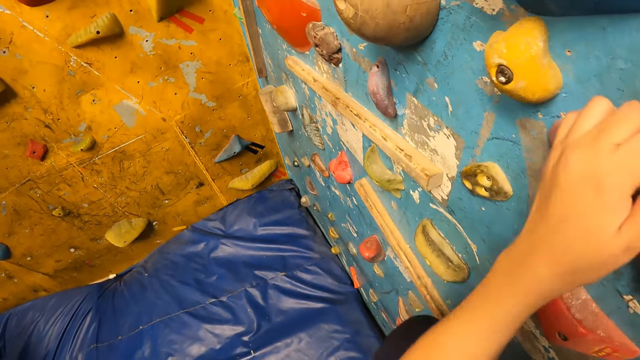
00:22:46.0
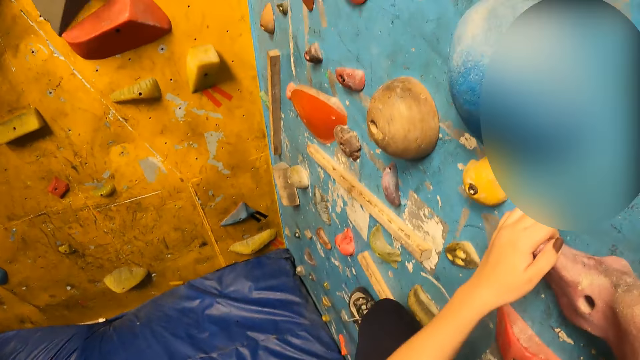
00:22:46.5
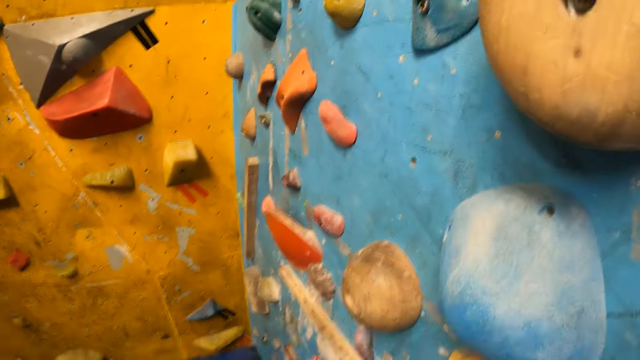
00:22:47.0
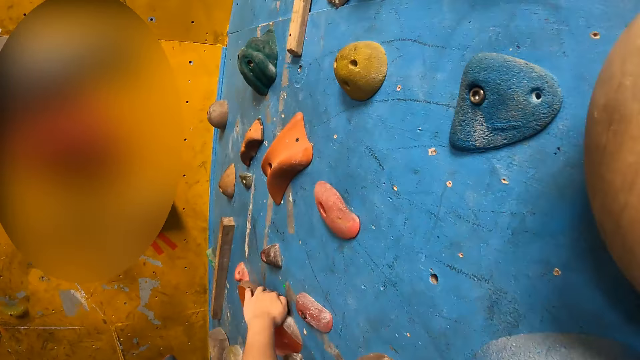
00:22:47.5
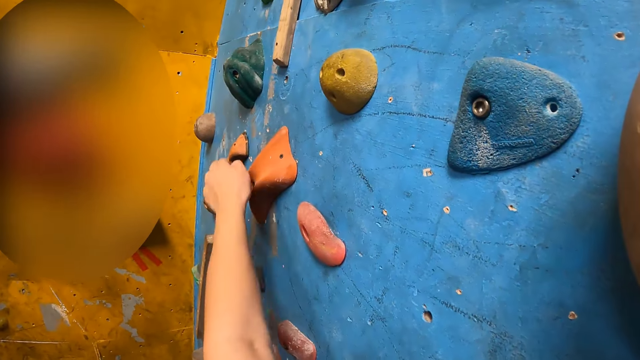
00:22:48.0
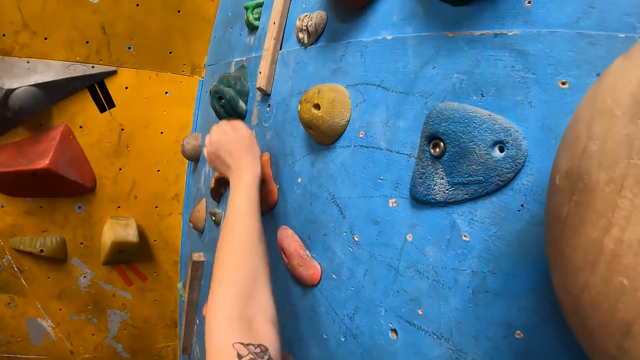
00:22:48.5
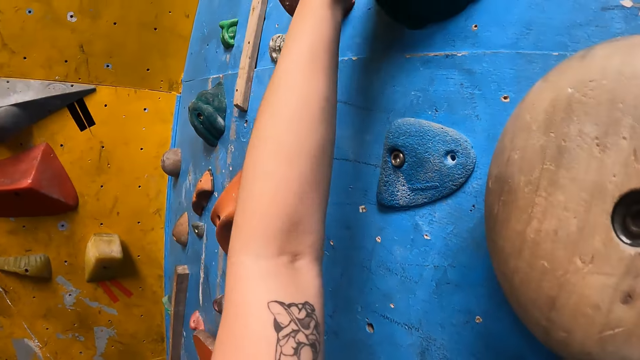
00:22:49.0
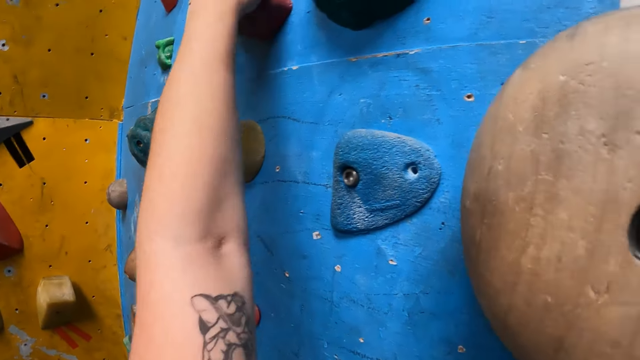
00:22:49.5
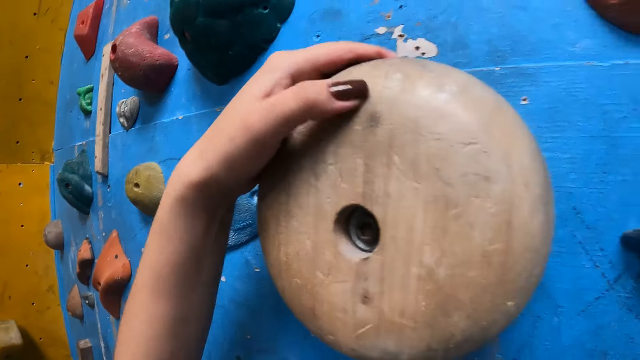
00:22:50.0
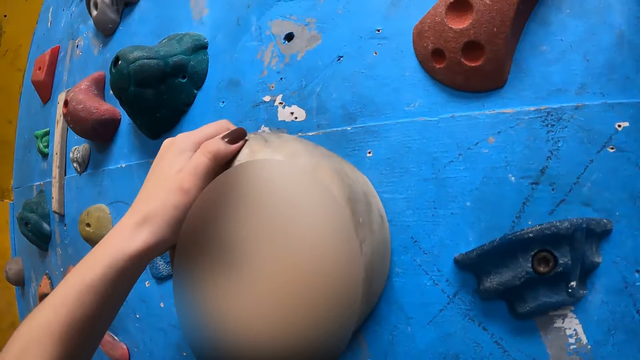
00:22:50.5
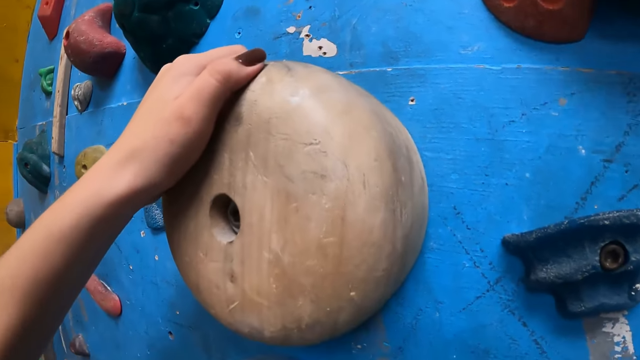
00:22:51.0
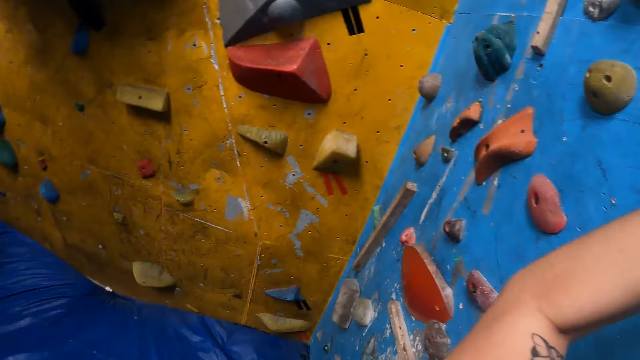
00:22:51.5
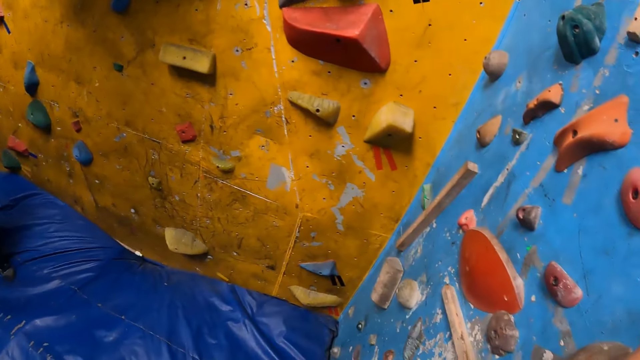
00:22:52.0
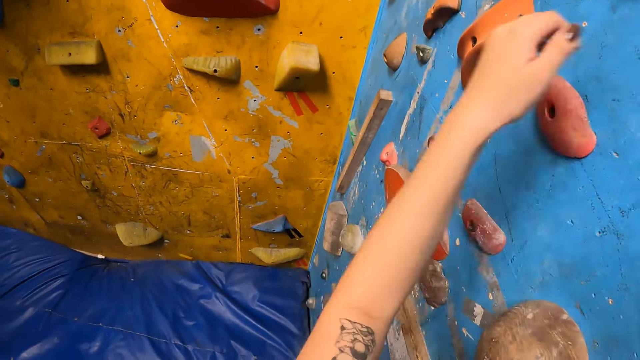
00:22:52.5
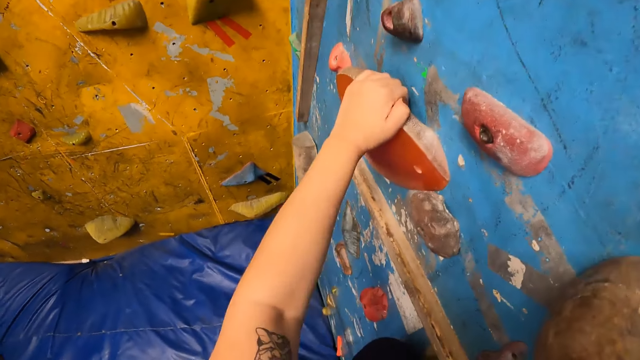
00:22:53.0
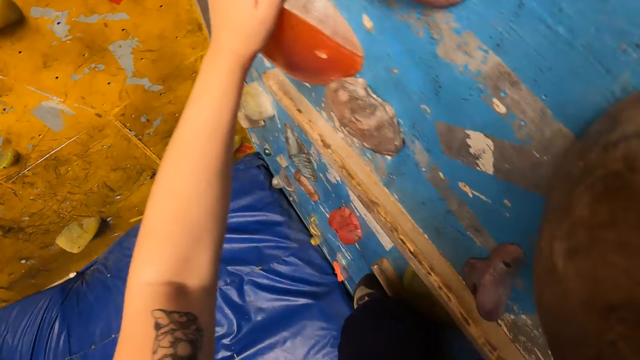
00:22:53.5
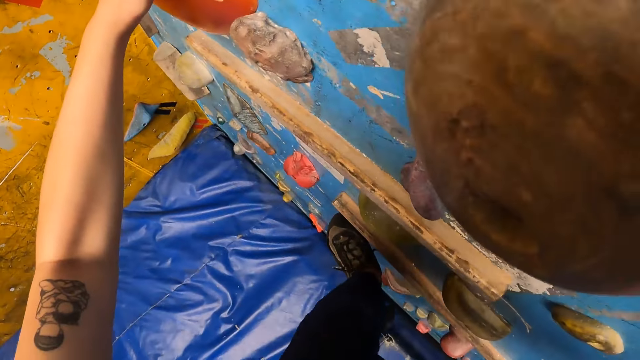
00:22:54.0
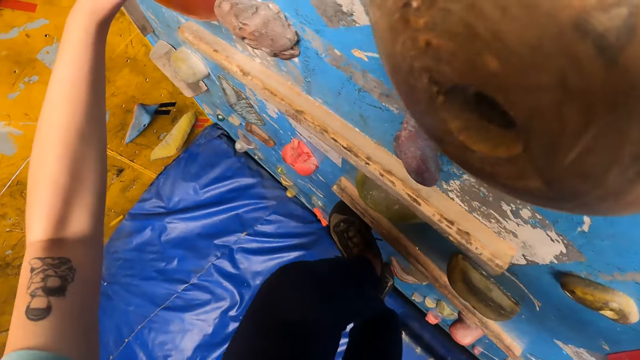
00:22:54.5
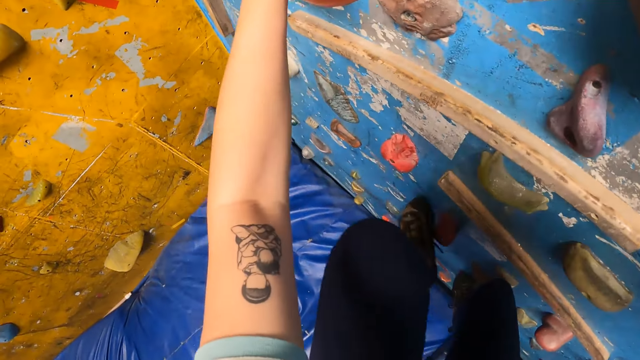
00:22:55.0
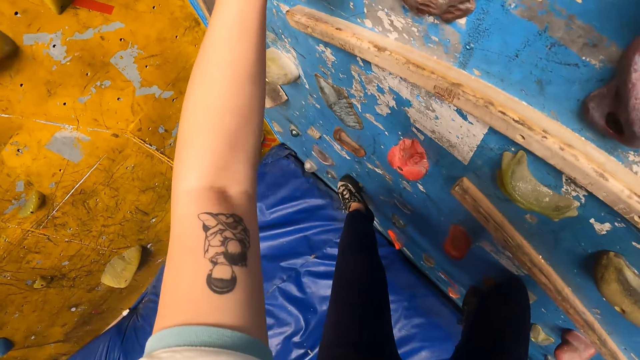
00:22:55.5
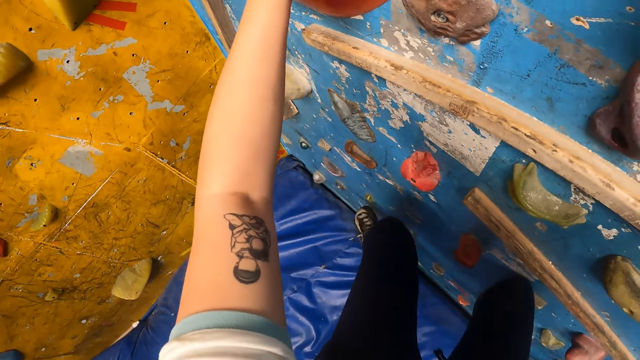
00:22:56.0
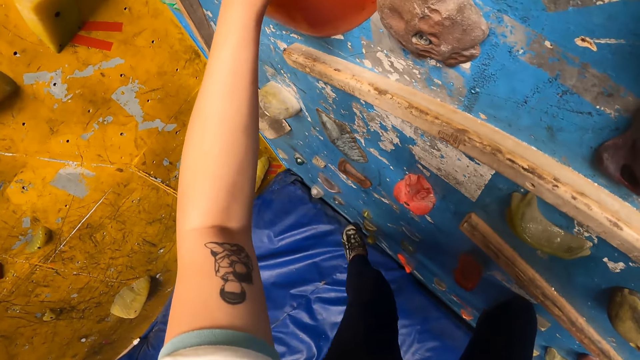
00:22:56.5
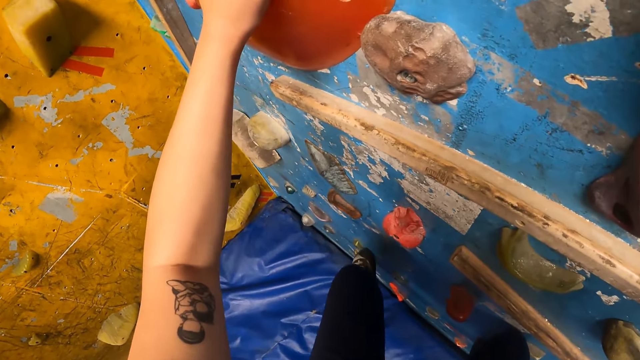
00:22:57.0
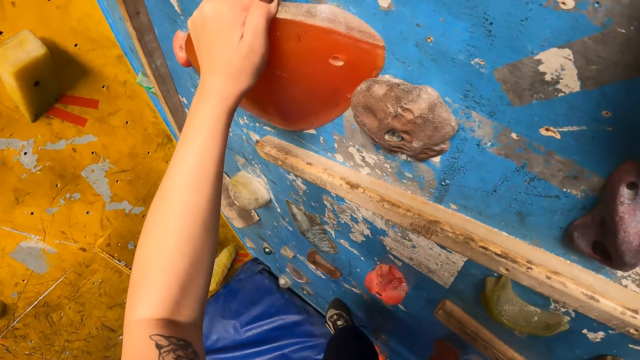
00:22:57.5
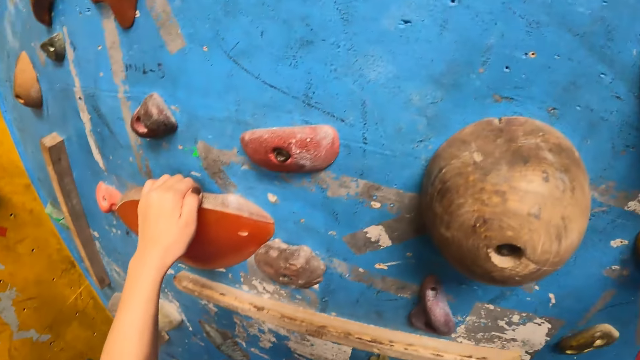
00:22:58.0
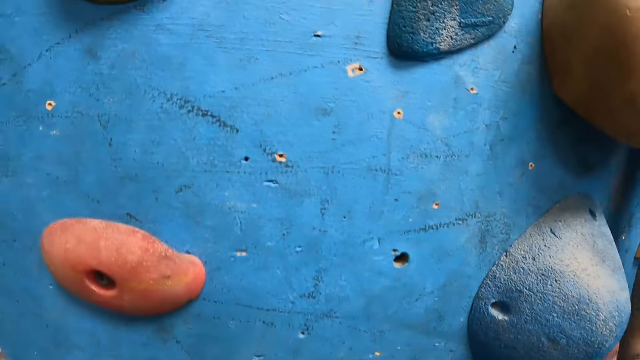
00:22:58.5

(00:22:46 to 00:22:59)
The camera wearer positions her hand on the climbing rock. She moves her hand around the climbing rock. She moves her leg on the climbing rock.

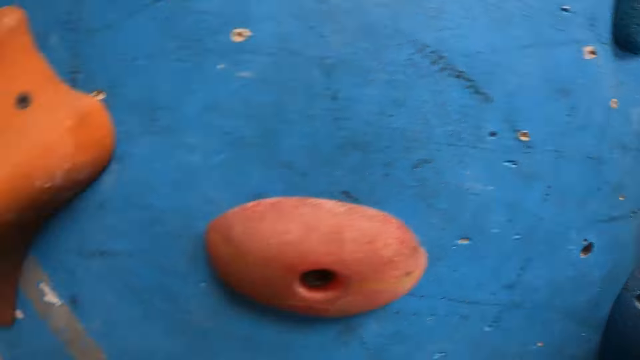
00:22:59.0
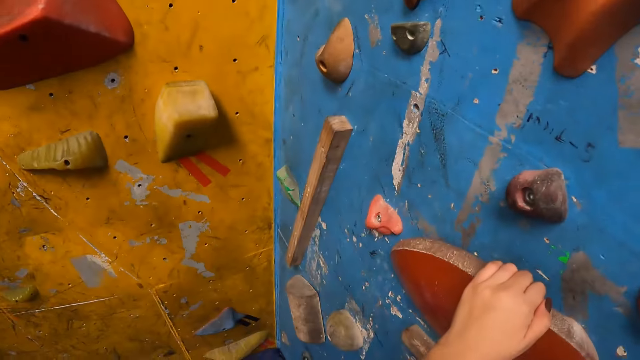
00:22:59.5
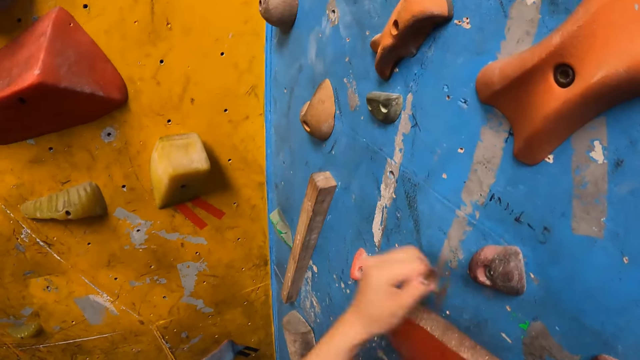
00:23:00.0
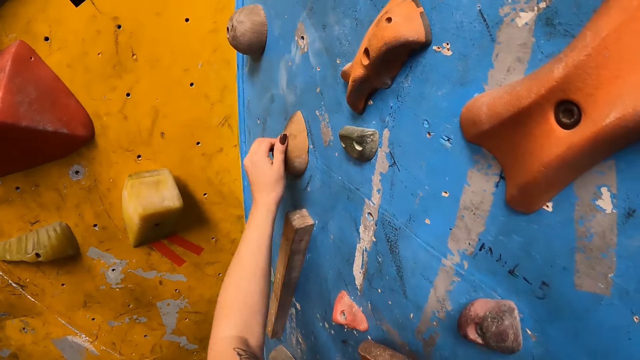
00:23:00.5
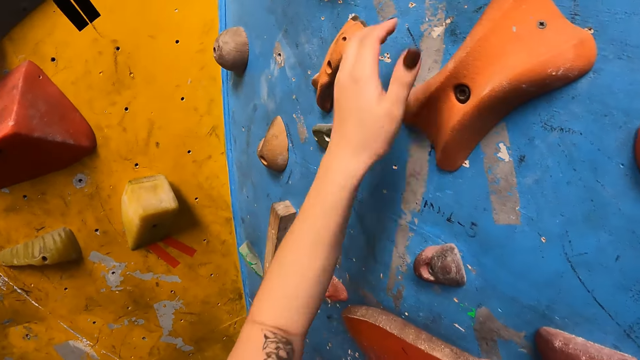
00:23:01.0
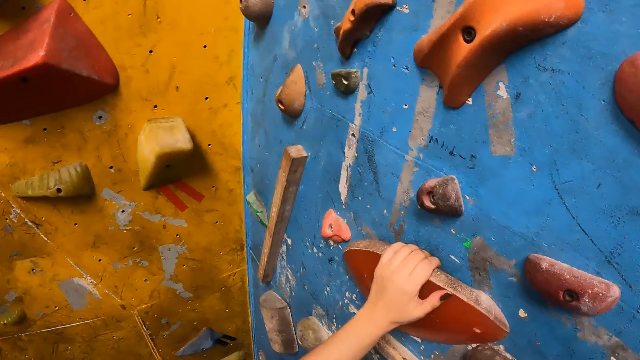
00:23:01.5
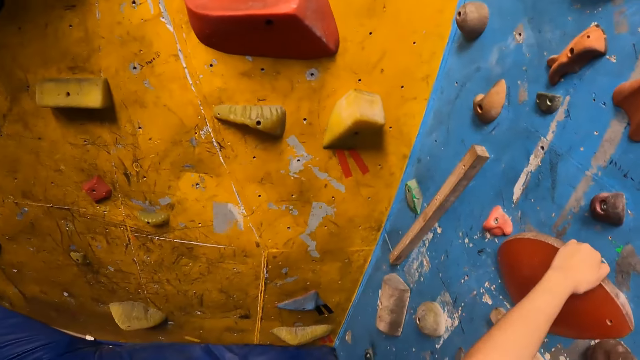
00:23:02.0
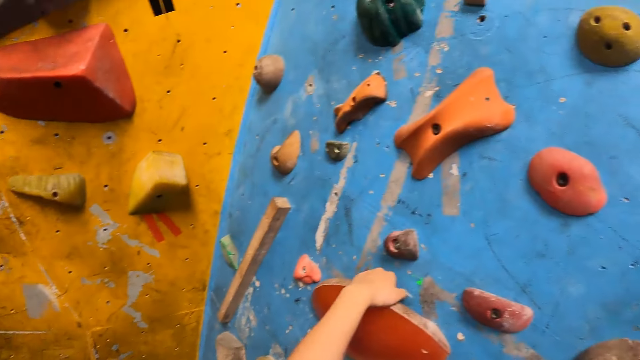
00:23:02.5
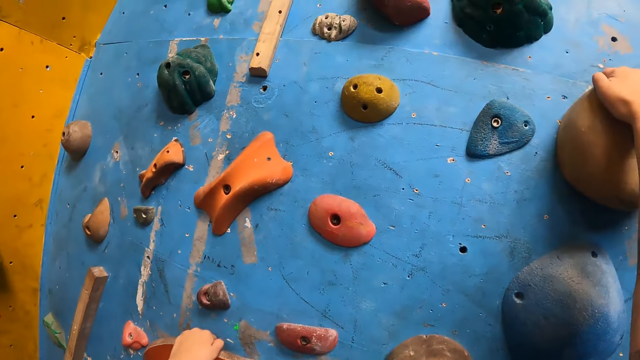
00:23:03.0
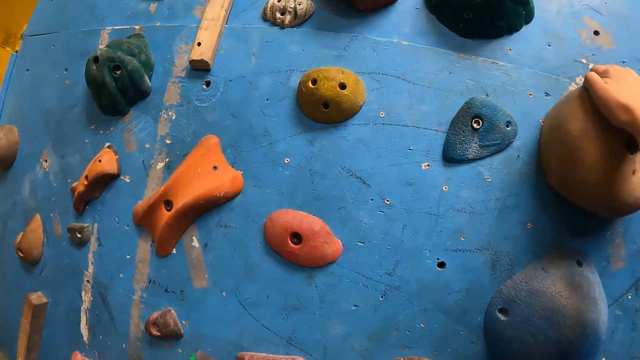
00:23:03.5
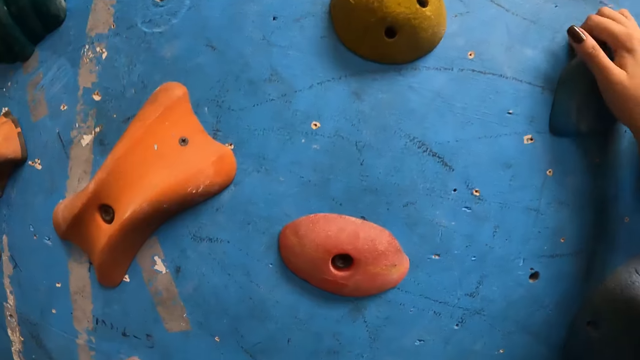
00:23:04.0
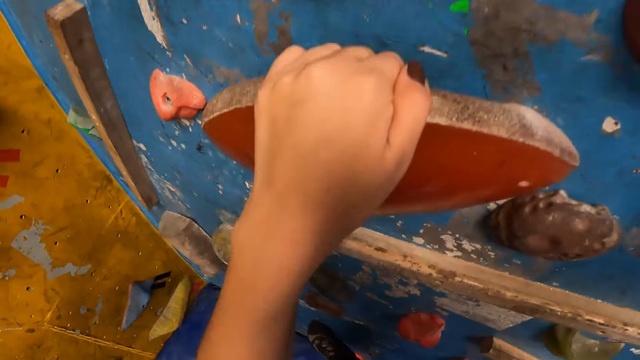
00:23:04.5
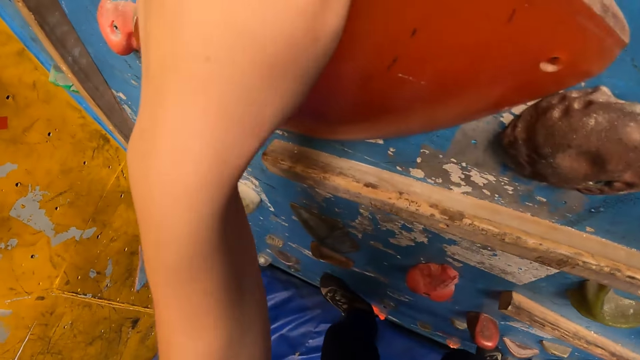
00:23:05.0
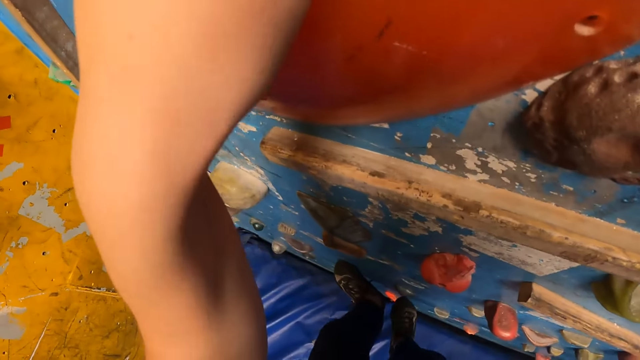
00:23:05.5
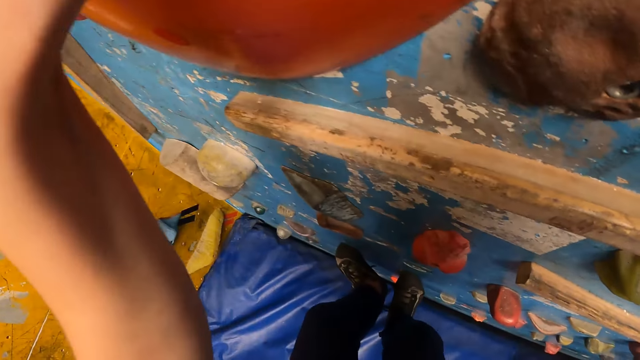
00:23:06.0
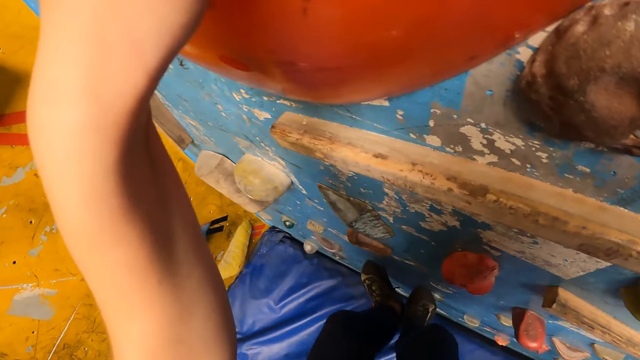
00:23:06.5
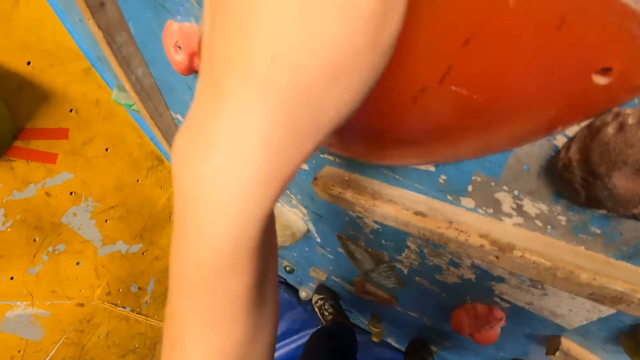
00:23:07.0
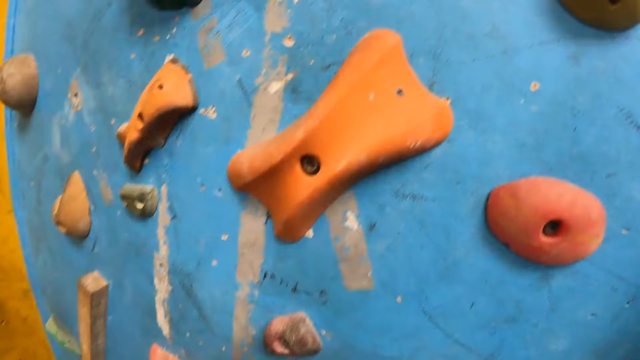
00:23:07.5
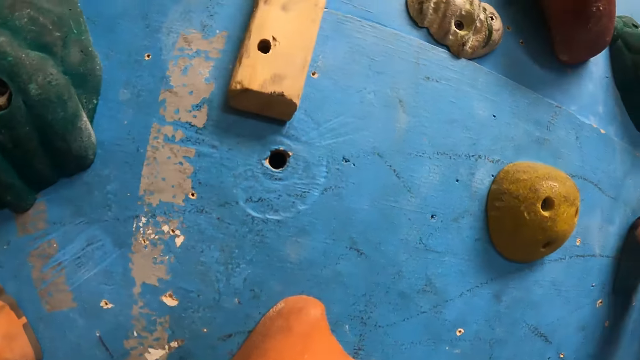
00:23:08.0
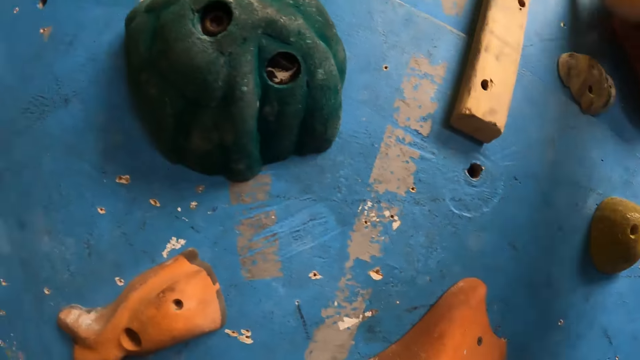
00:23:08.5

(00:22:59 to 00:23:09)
The camera wearer moves her hands around the climbing rock. She moves her legs on the climbing rock.
